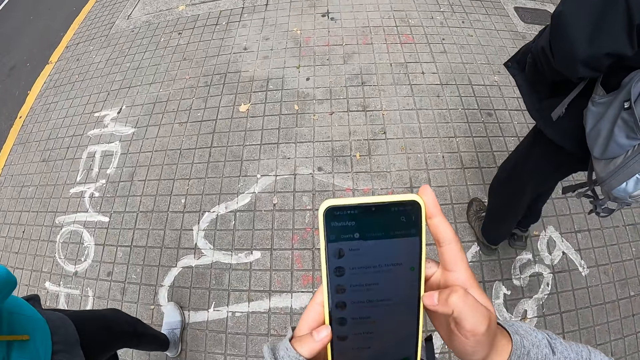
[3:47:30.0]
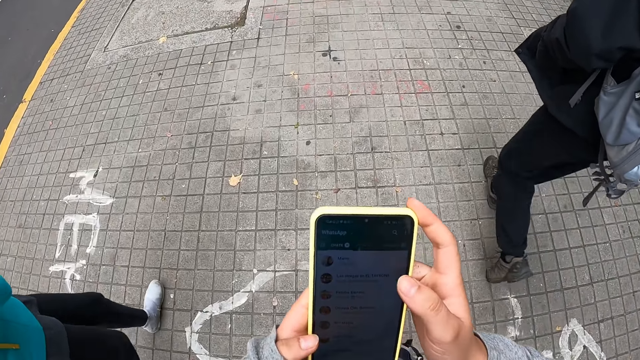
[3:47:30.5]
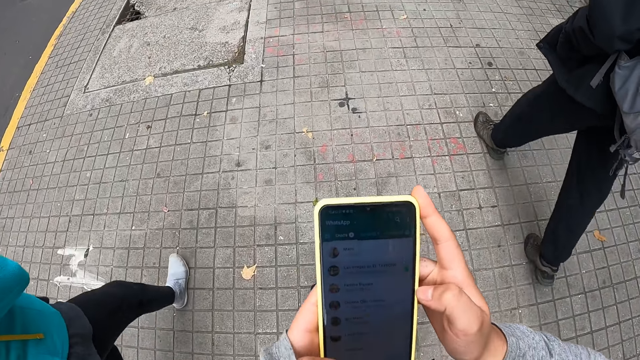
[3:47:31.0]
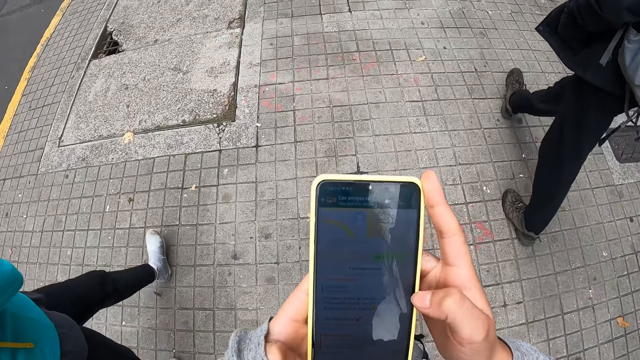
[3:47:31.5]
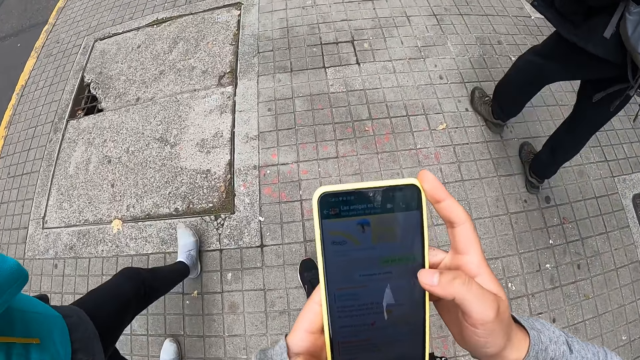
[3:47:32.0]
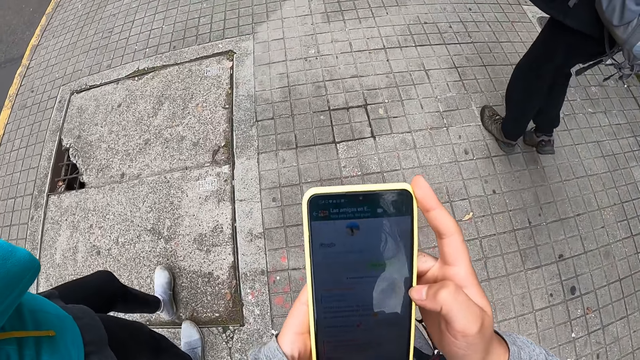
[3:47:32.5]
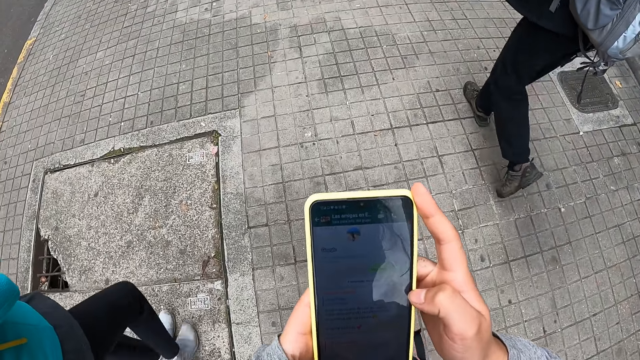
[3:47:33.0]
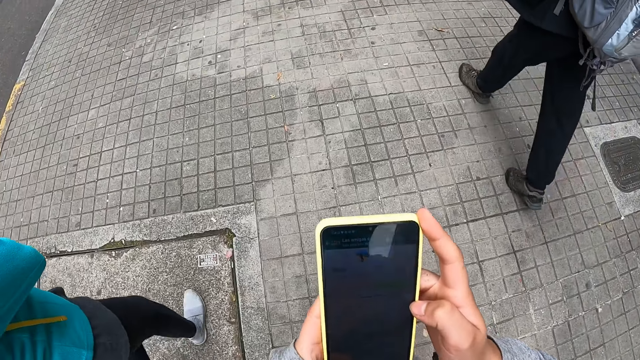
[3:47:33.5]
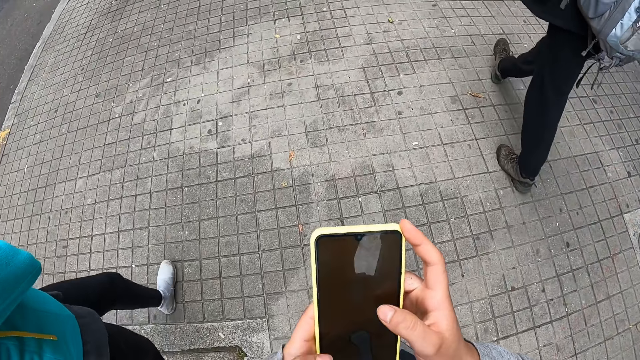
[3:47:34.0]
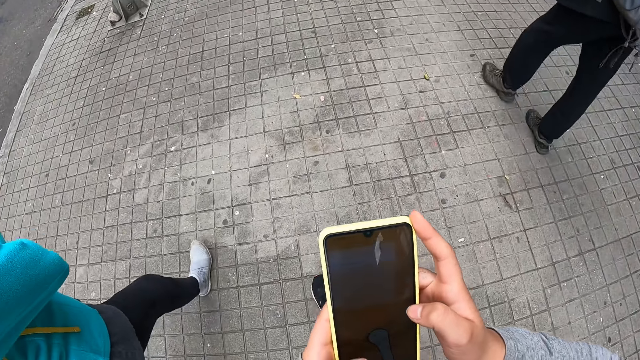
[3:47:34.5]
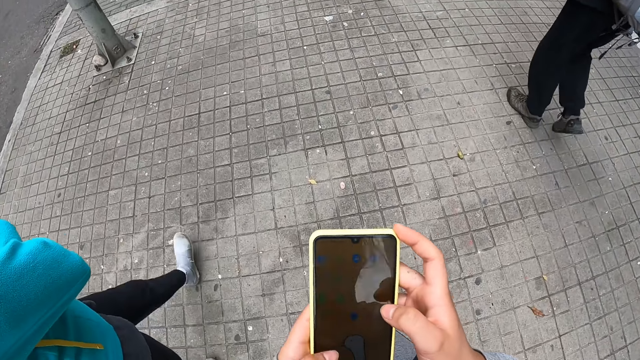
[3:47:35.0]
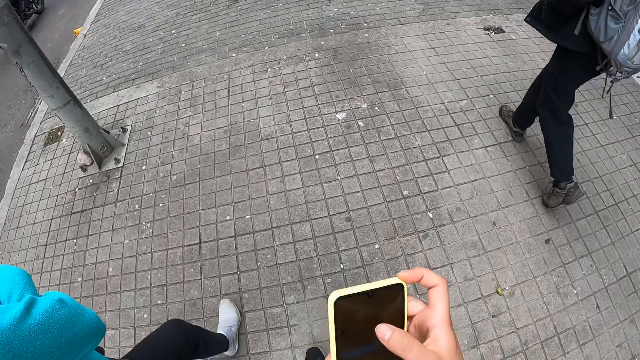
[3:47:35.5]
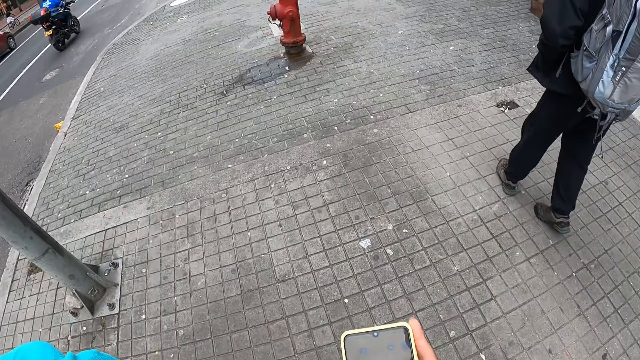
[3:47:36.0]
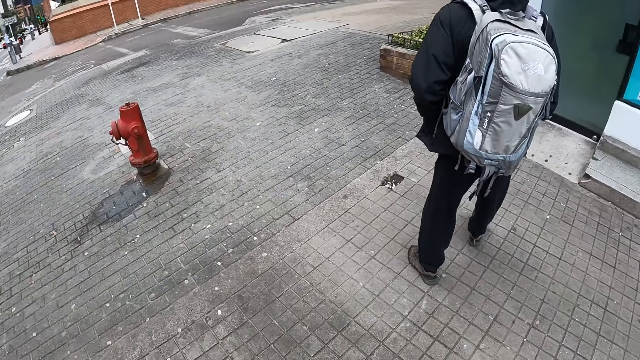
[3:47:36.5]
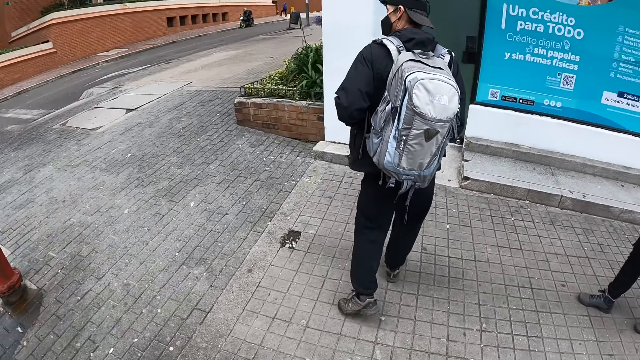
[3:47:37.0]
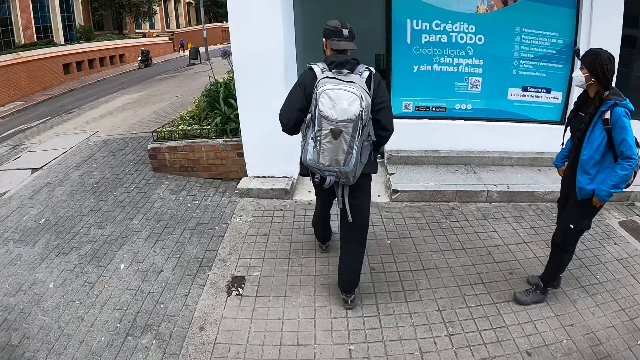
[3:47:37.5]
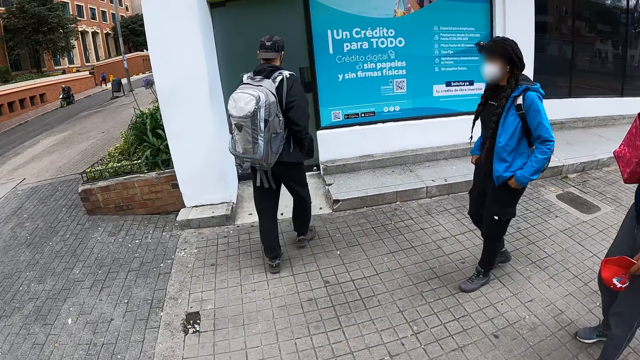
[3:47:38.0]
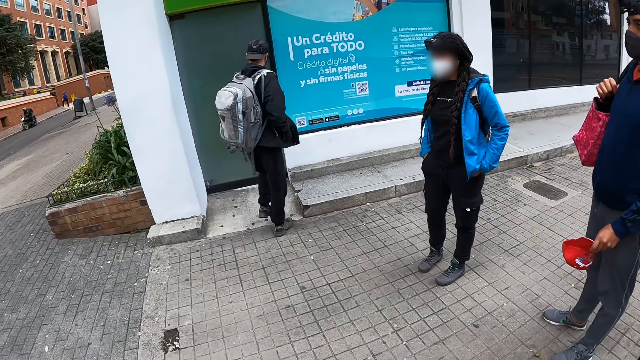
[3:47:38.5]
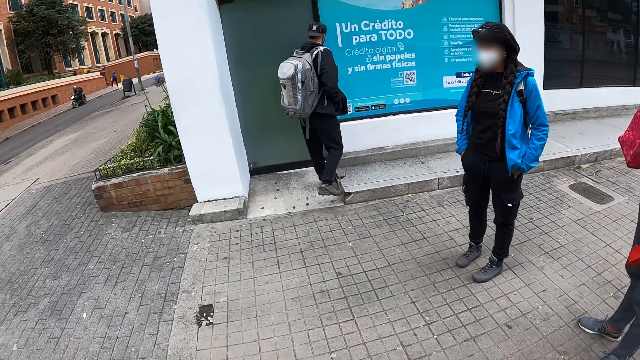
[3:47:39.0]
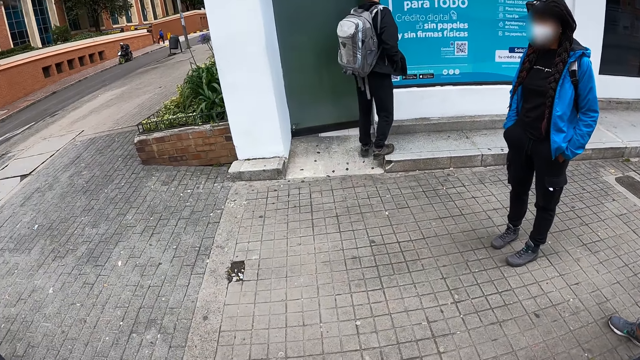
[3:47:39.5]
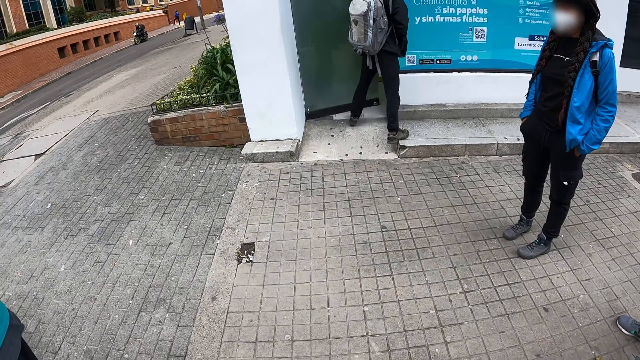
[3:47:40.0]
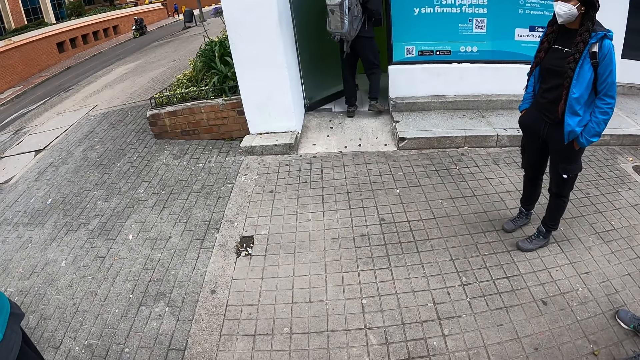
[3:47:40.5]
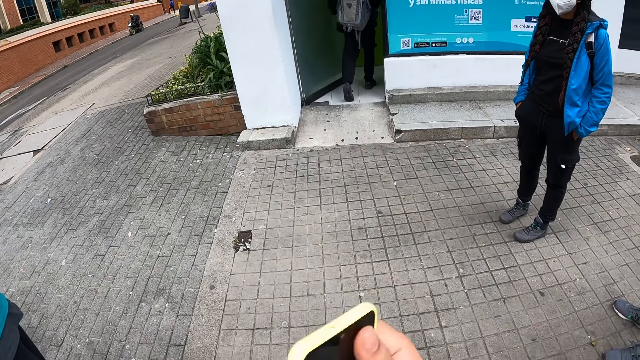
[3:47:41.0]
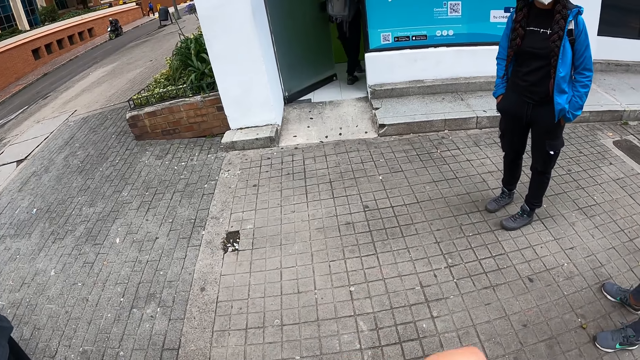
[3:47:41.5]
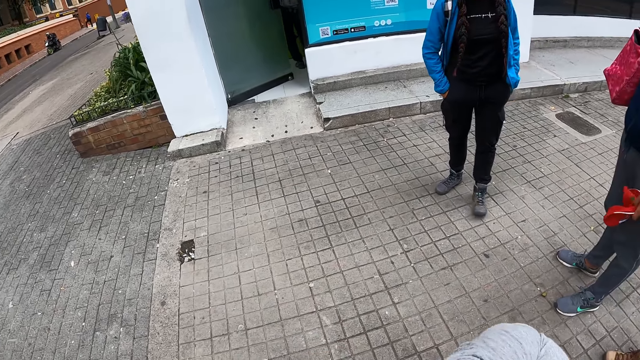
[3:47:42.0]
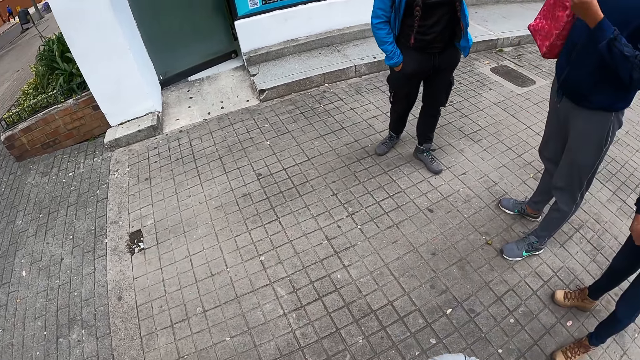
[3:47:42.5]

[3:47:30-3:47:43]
A man turns toward an ATM. The camera wearer looks right. The man walks into an ATM gallery. The man opens the ATM gallery glass door with his left hand. The camera wearer stops.

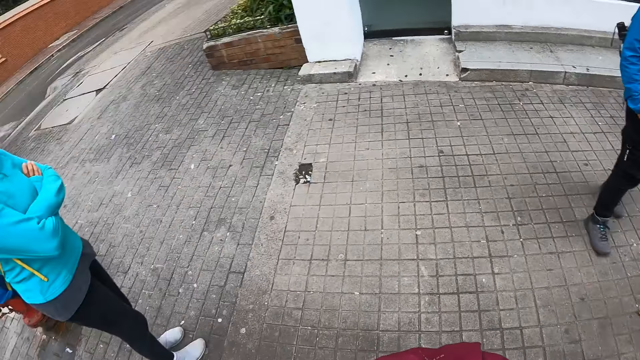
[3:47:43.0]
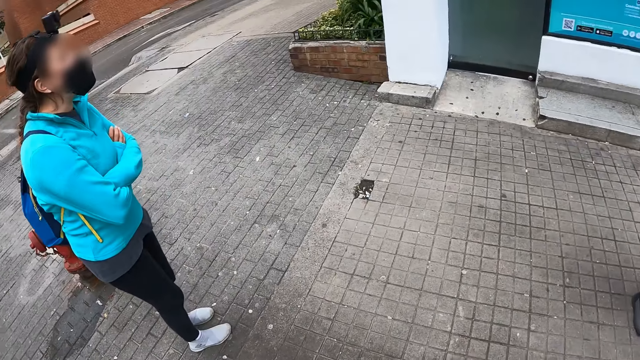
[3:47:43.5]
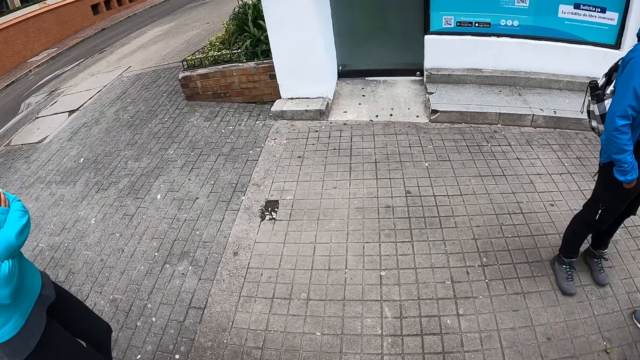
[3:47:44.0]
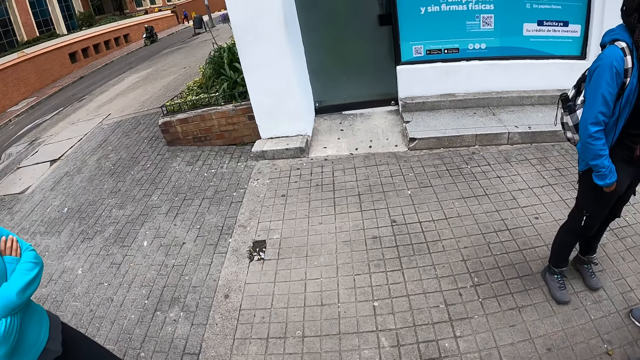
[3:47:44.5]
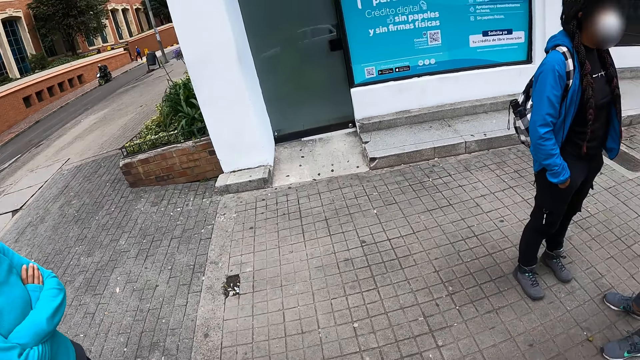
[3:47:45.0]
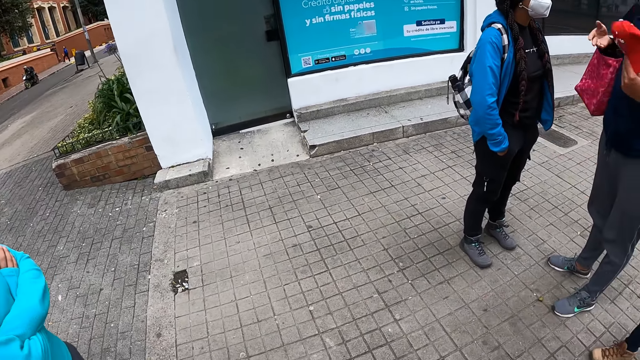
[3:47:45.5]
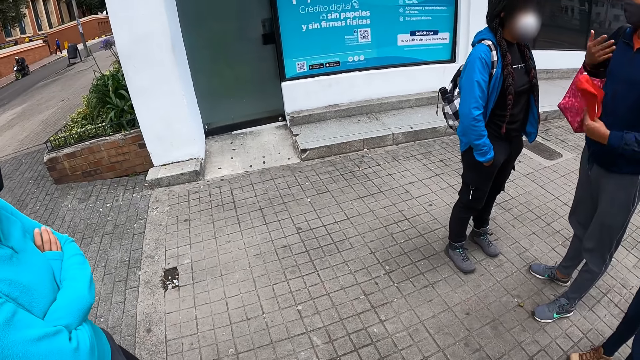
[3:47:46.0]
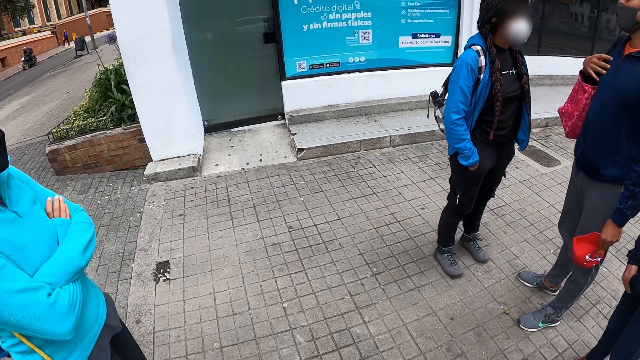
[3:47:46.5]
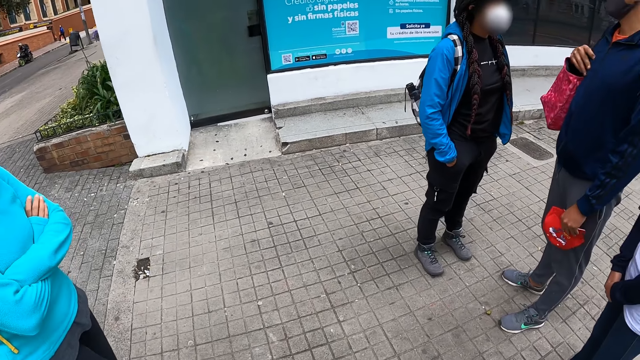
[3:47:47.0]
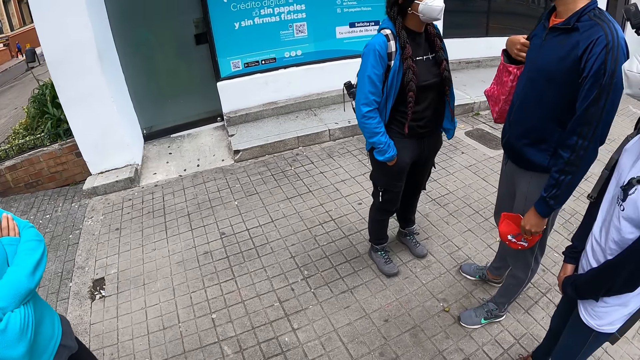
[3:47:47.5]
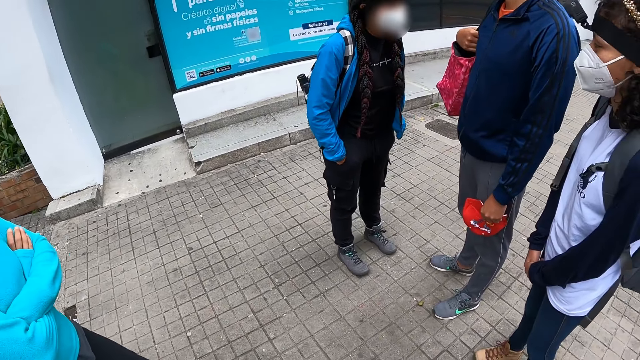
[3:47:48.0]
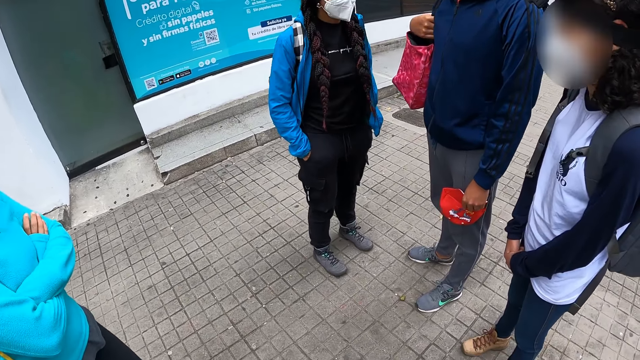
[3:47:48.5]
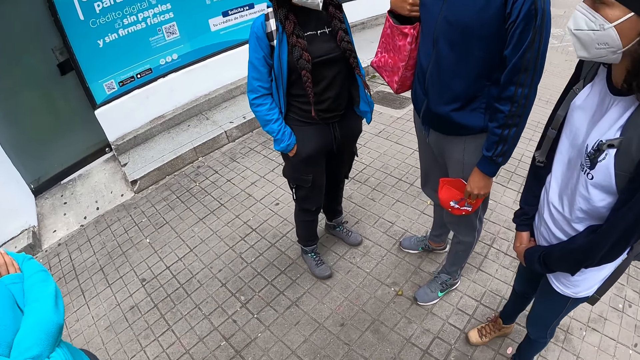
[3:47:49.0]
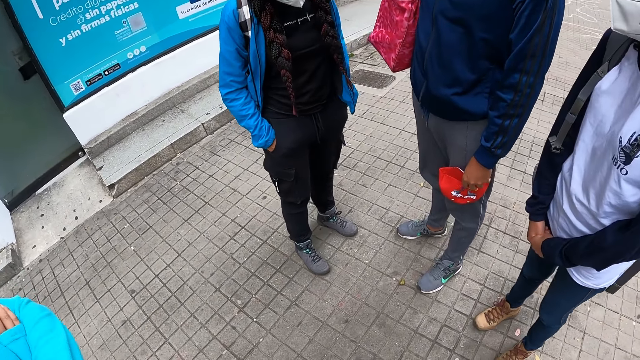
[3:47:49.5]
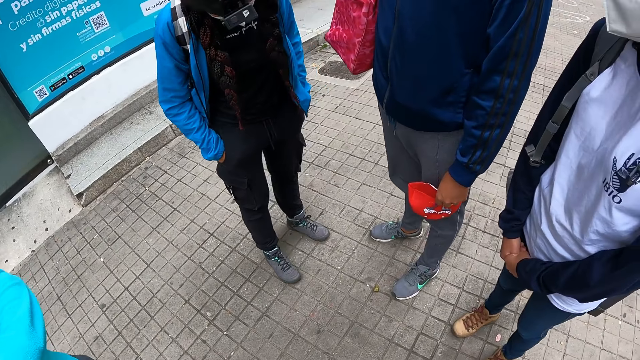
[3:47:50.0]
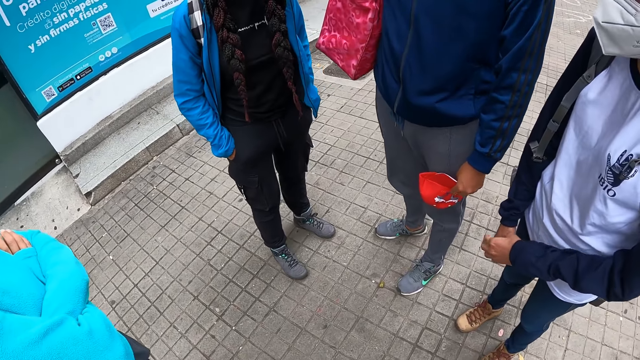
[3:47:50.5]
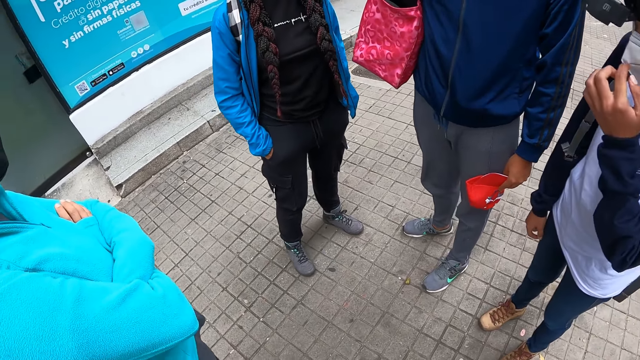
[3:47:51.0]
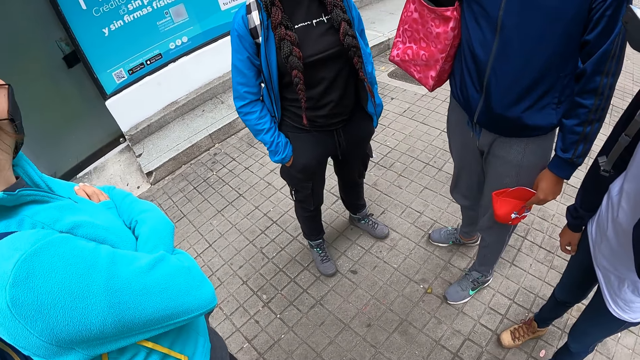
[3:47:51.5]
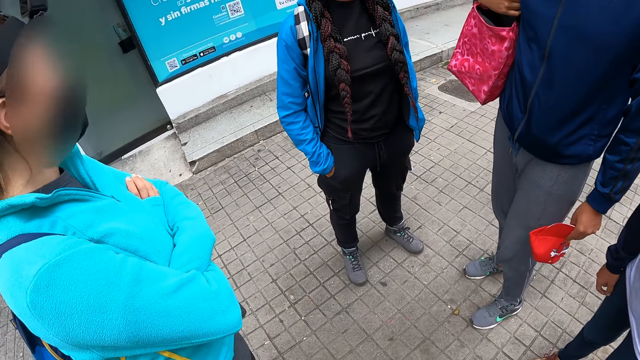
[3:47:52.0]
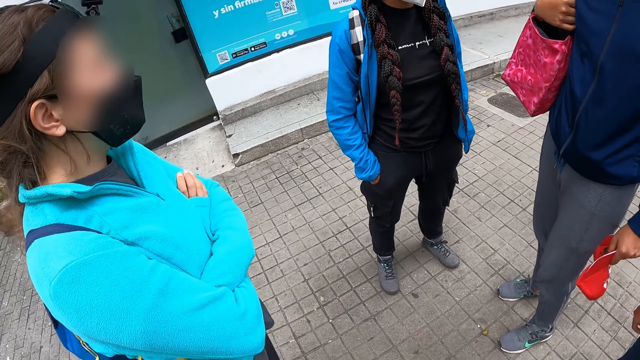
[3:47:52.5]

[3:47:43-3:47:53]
The camera wearer looks around. They interact with three women and a man. The first woman raises her left hand to her face.
